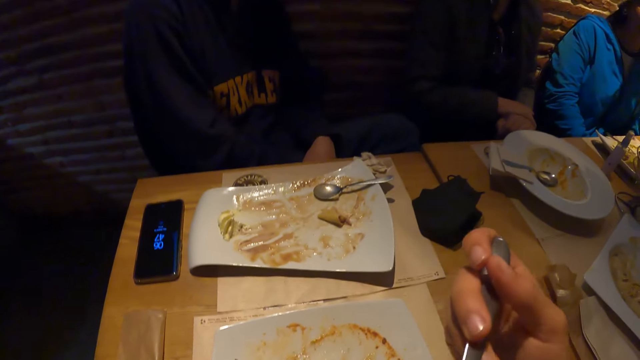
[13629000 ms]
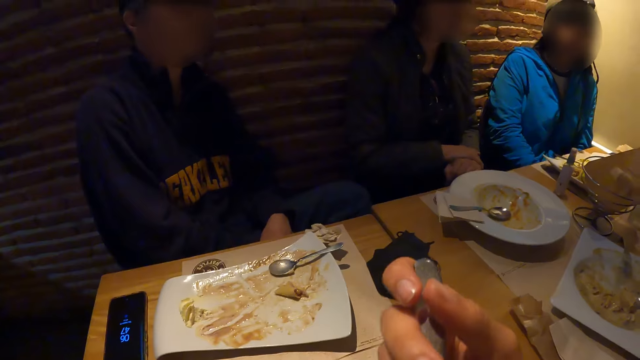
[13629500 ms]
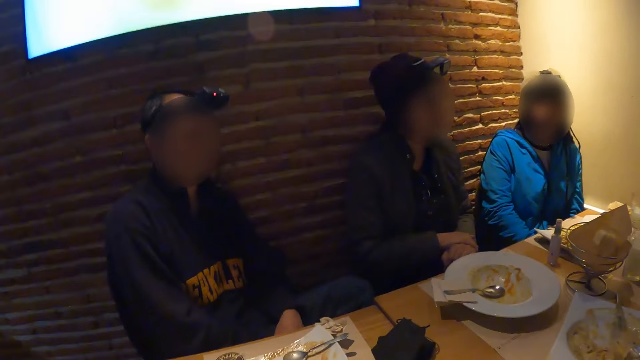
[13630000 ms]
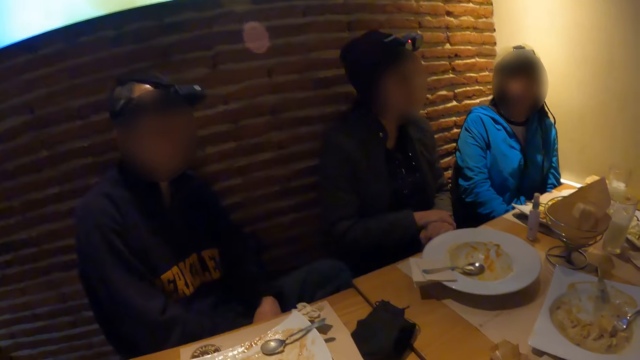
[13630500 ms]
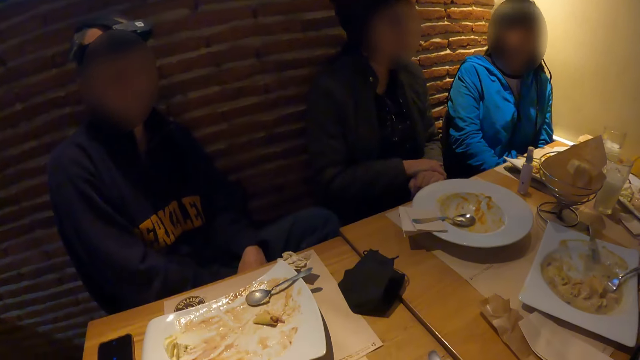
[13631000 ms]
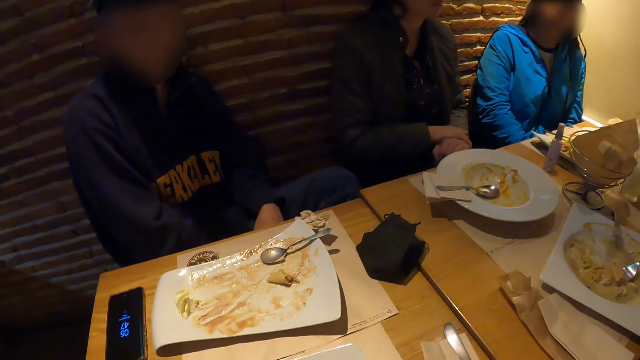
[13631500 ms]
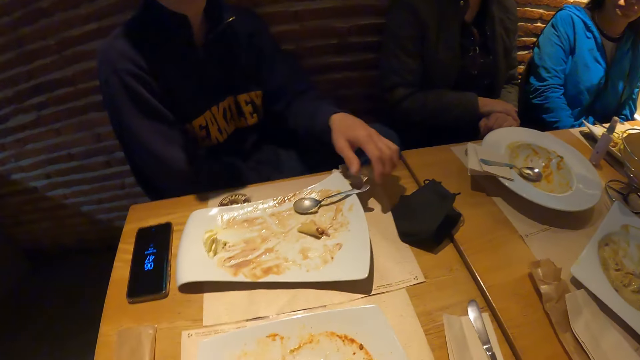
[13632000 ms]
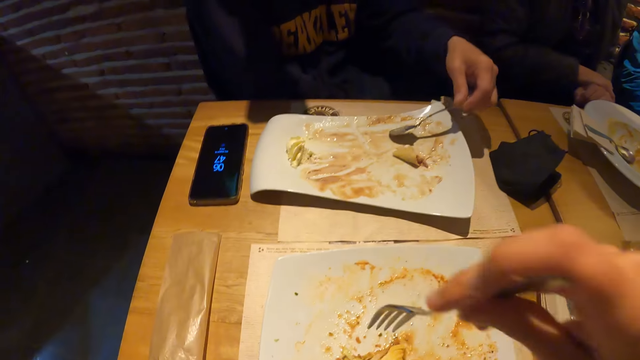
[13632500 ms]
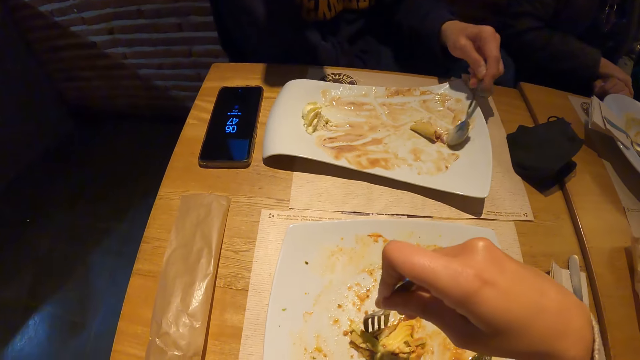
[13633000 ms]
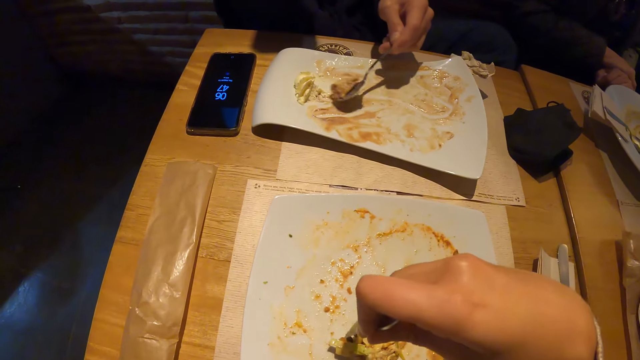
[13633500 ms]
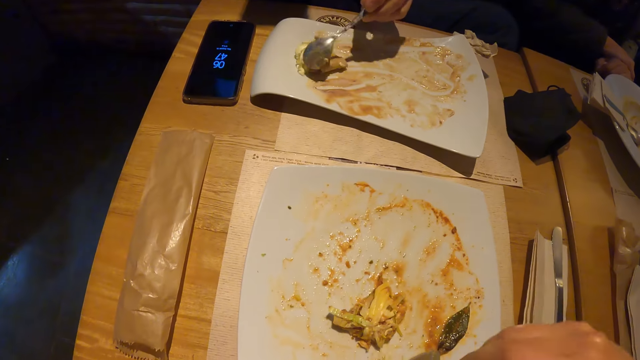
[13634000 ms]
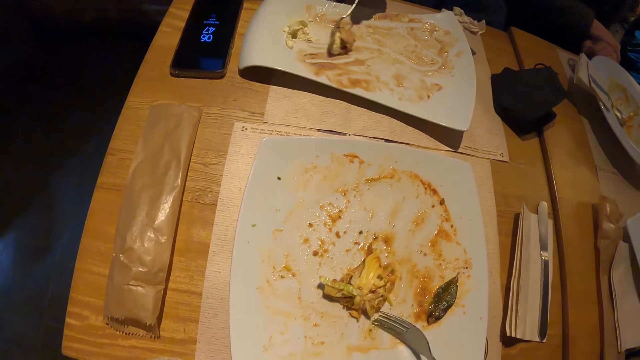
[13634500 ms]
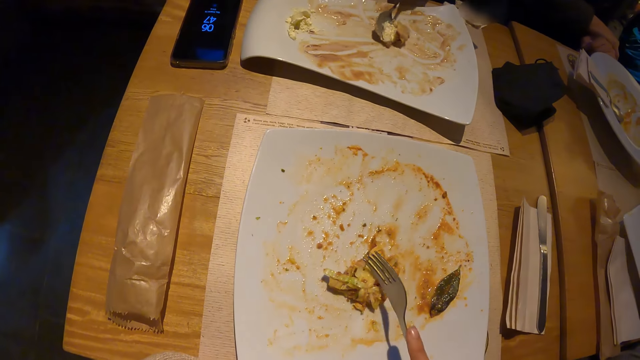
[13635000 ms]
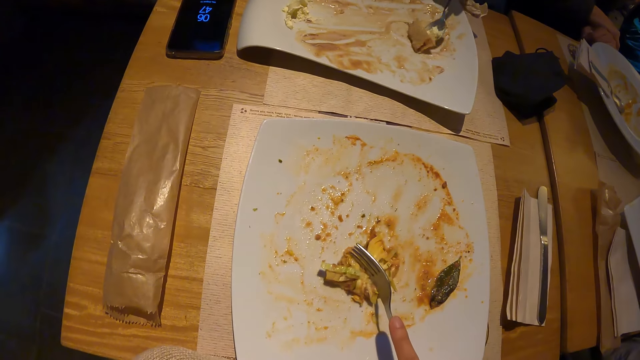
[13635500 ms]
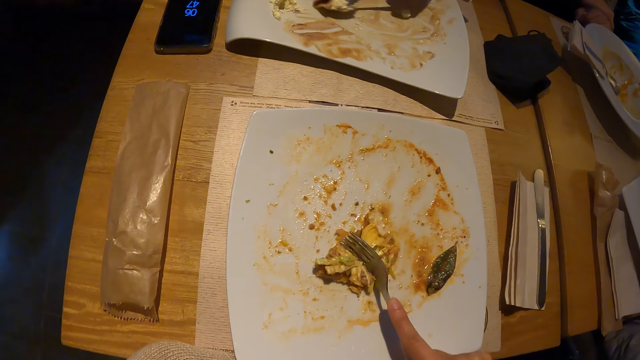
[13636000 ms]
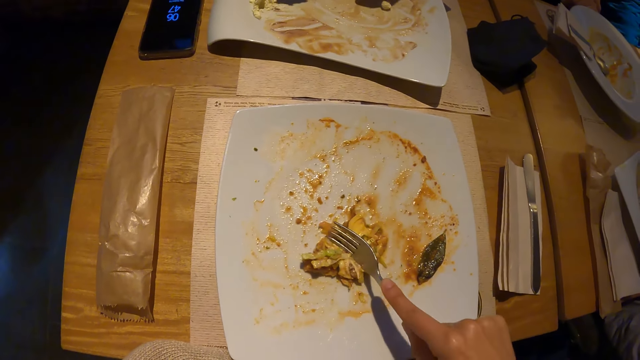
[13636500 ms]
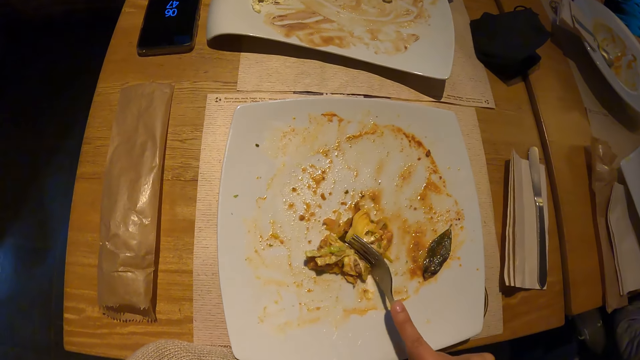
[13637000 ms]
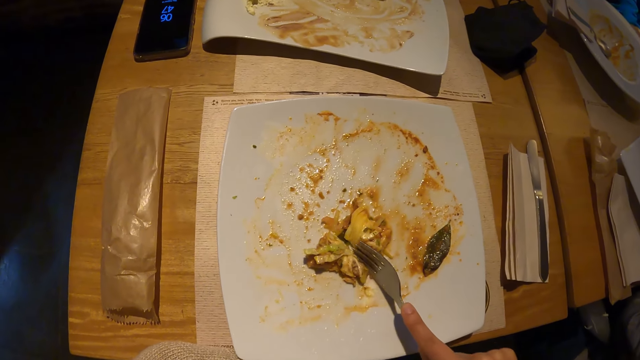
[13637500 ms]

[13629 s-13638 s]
The woman eats from the plate with the fork in her right hand. The man eats from the plate on the table with the spoon in his left hand.

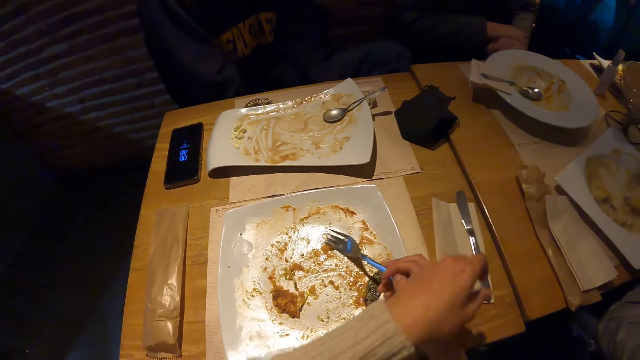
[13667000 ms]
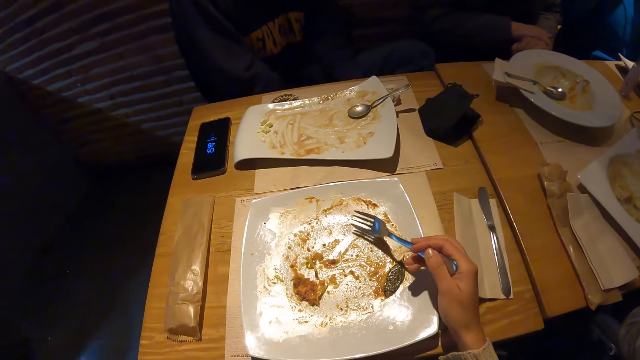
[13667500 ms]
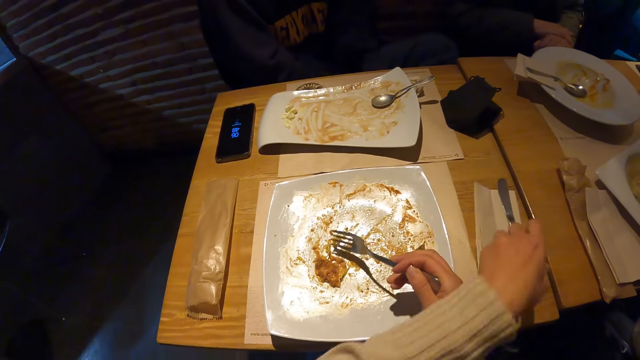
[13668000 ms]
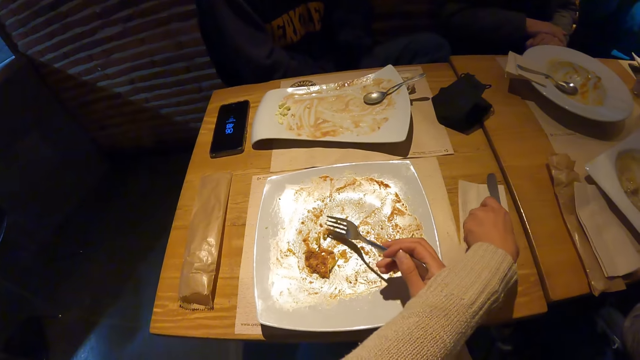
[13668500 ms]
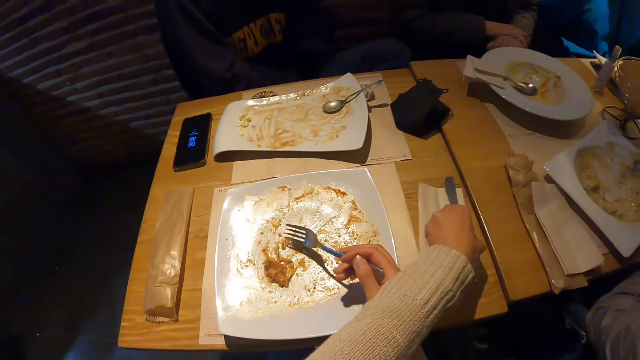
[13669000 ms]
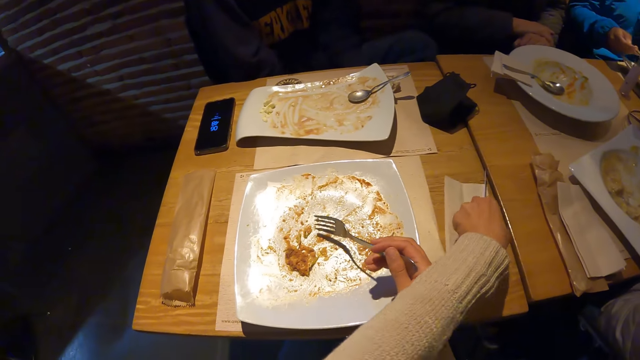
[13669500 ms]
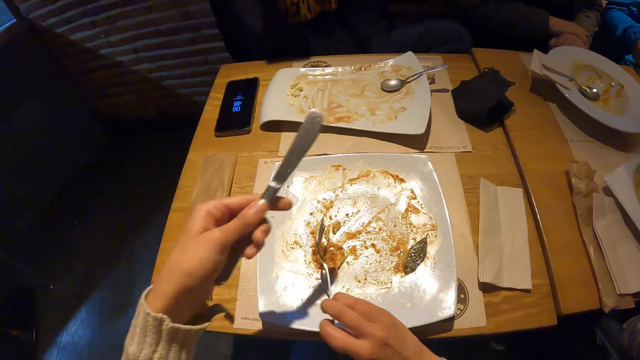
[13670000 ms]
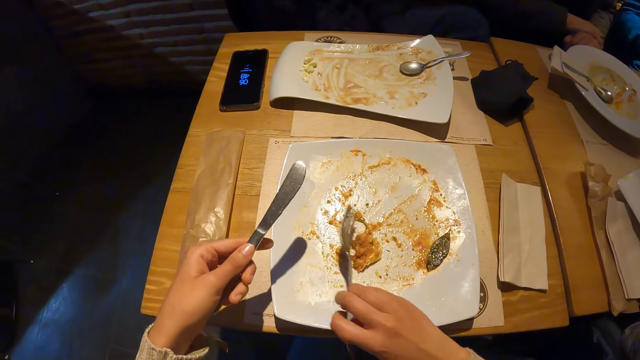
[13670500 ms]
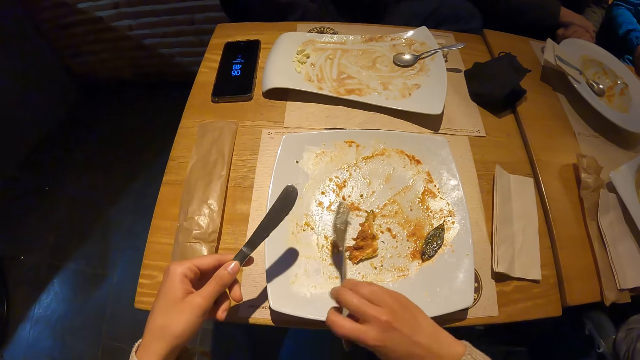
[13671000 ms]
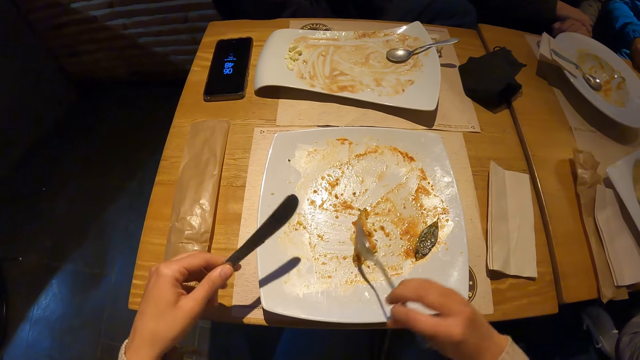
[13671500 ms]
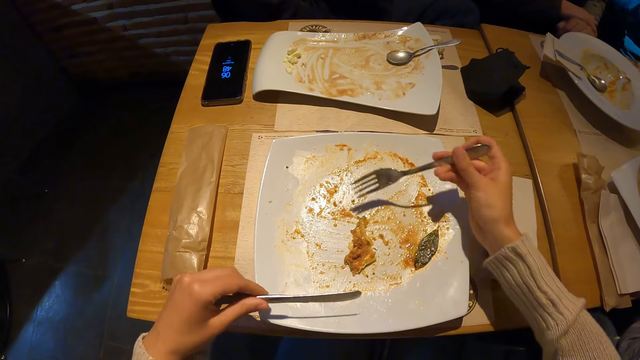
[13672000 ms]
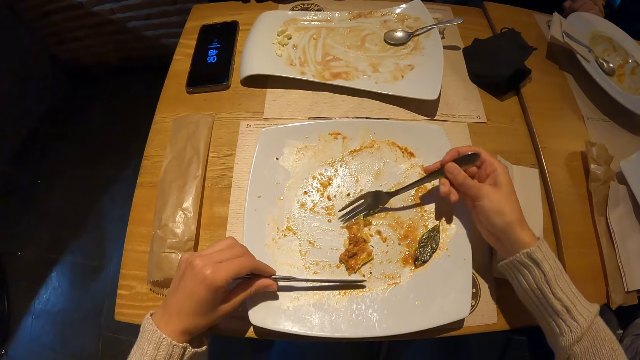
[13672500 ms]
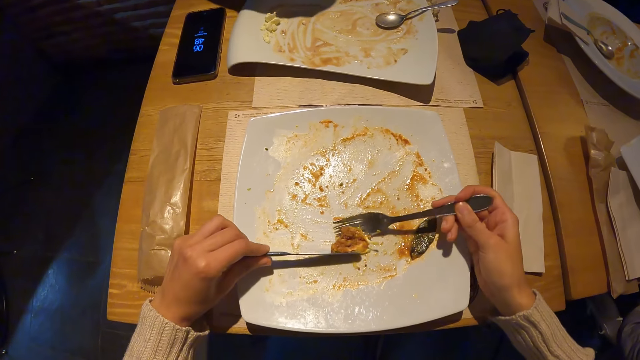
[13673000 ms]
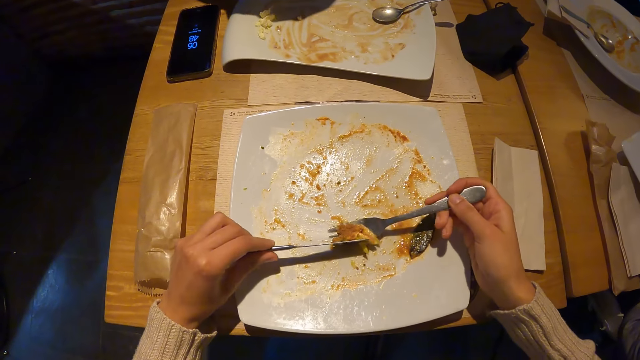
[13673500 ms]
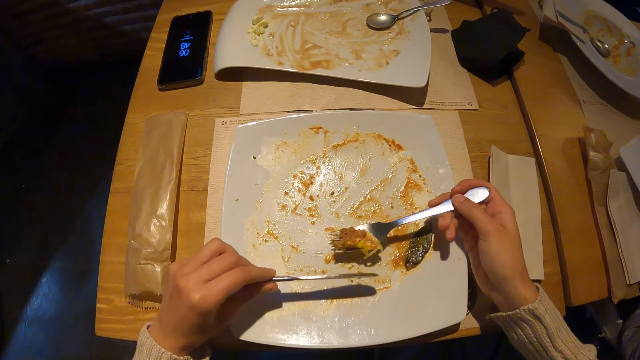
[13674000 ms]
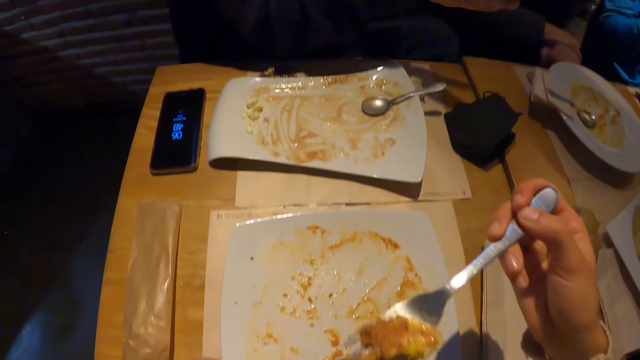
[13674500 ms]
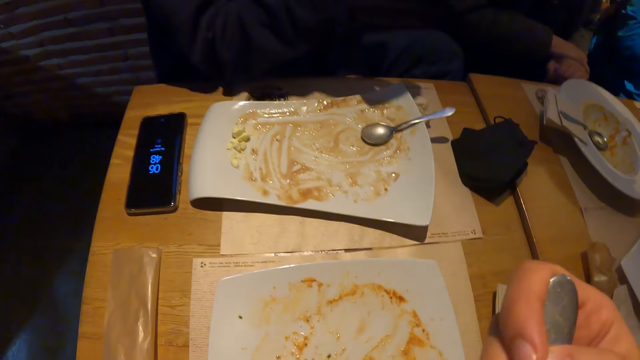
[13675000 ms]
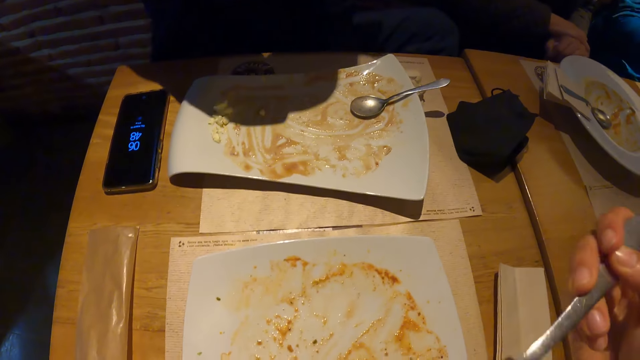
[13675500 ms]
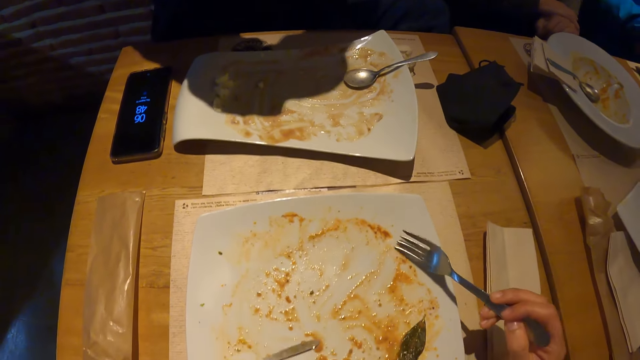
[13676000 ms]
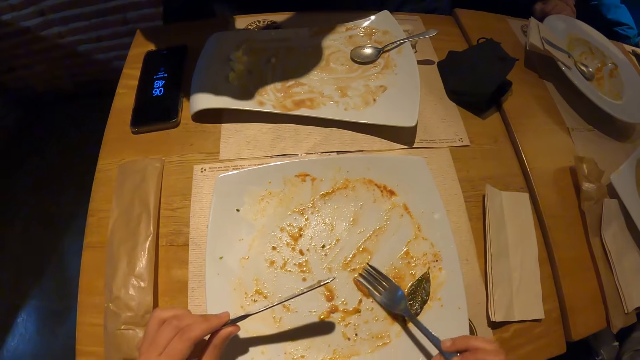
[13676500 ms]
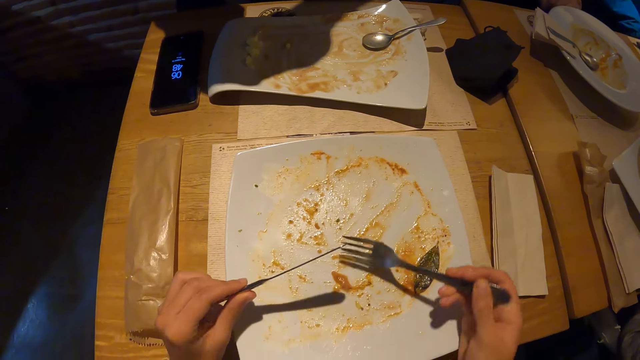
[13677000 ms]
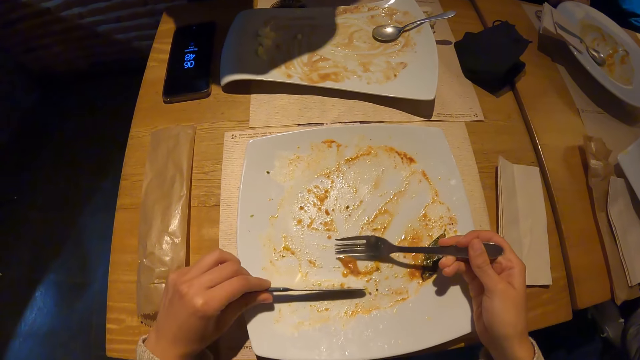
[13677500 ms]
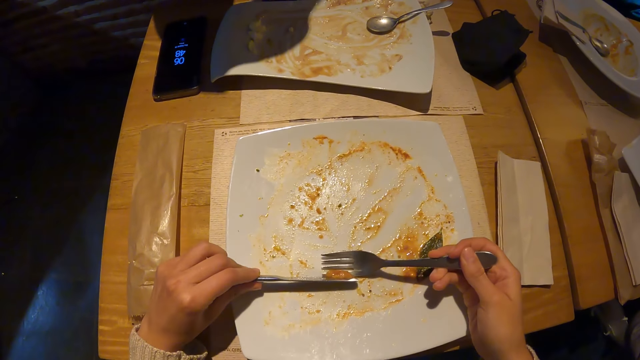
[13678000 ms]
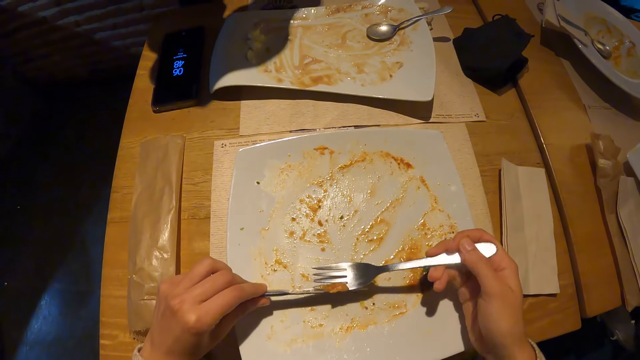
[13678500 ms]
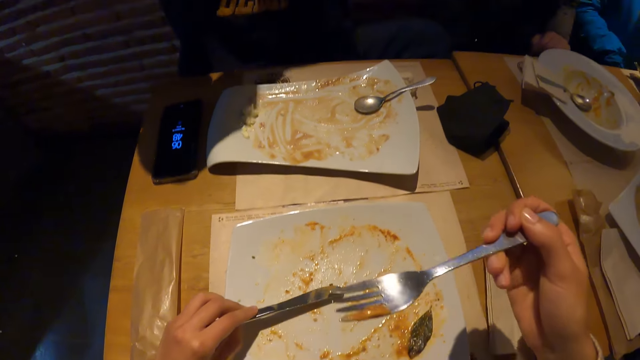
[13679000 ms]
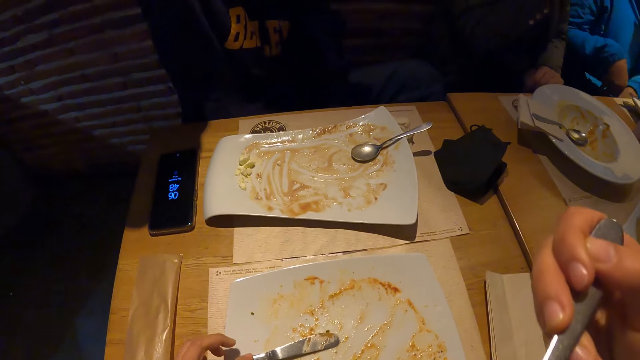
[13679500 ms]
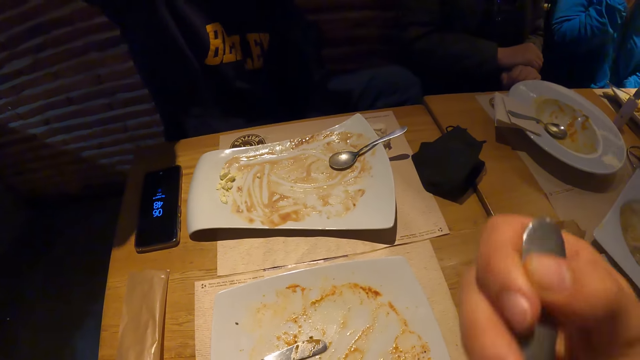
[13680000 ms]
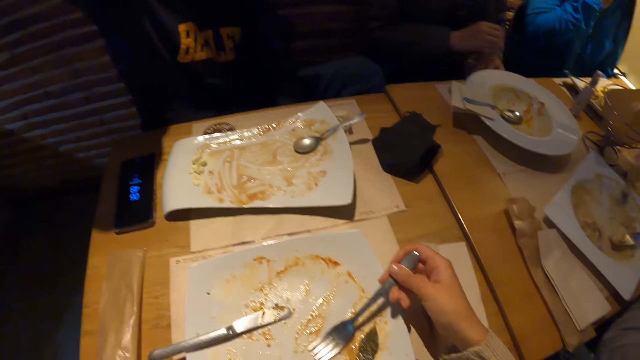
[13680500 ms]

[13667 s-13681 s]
The camera wearer picks a knife from the table with her left hand. She eats from the plate on the table with the fork and the knife in both hands. She pushes the food to the fork with the knife. A man talks to the group of people. The camera wearer puts down the knife on the plate. She drops the fork on the plate on the table with her right hand.
